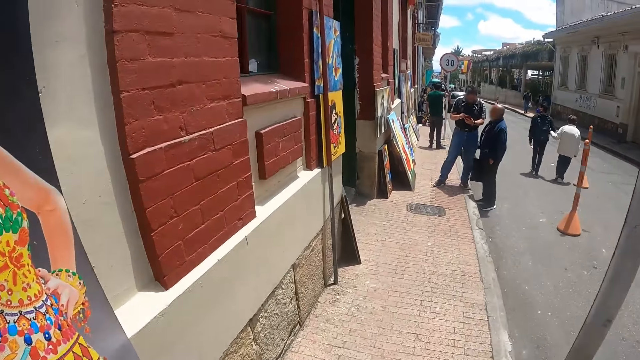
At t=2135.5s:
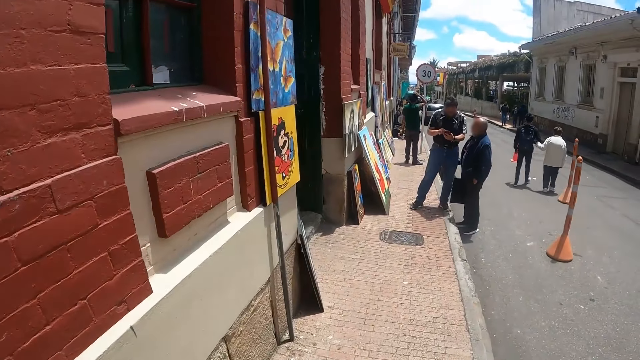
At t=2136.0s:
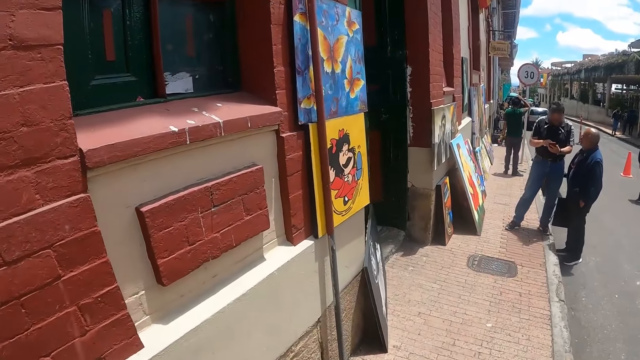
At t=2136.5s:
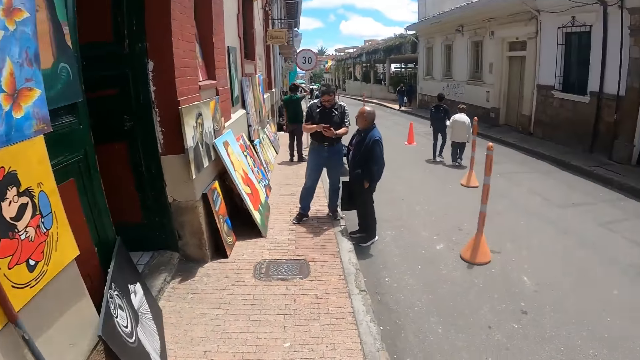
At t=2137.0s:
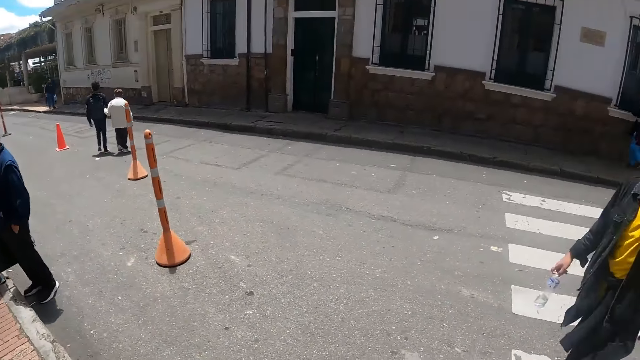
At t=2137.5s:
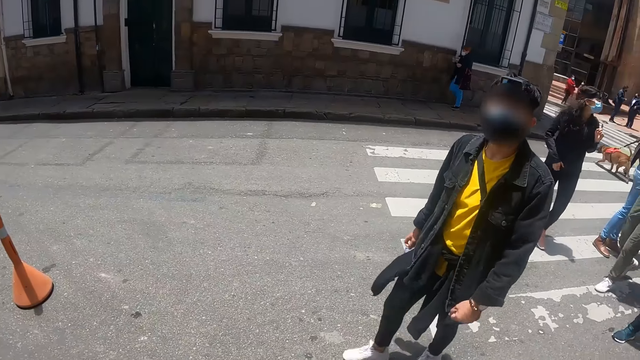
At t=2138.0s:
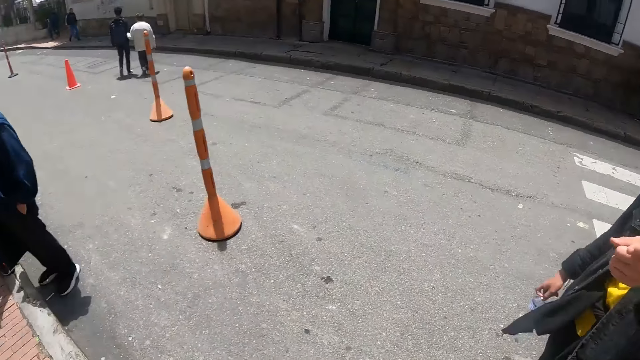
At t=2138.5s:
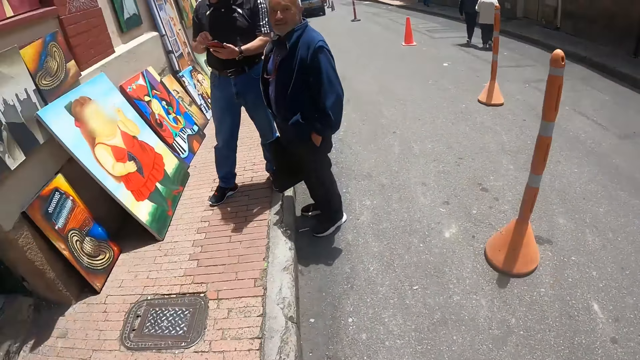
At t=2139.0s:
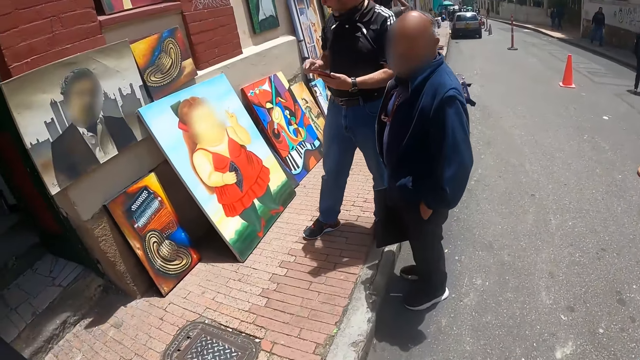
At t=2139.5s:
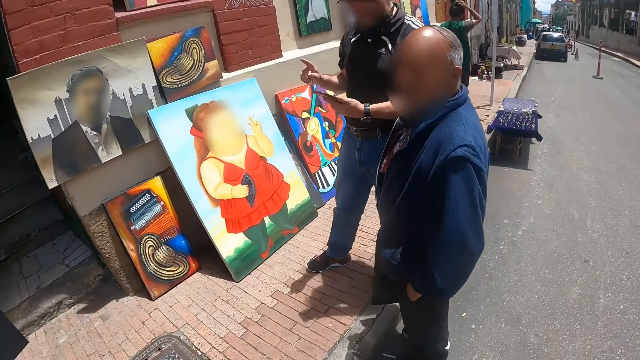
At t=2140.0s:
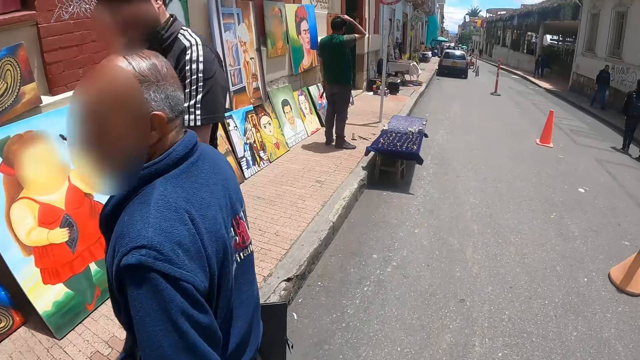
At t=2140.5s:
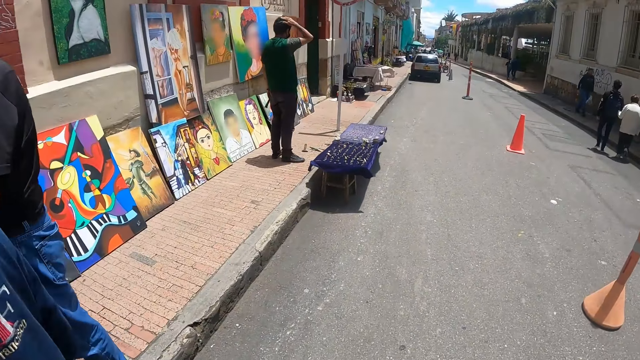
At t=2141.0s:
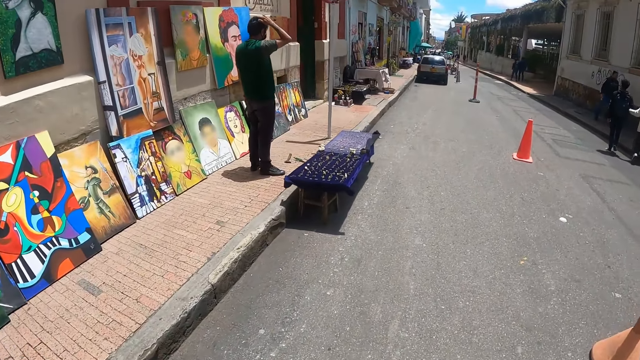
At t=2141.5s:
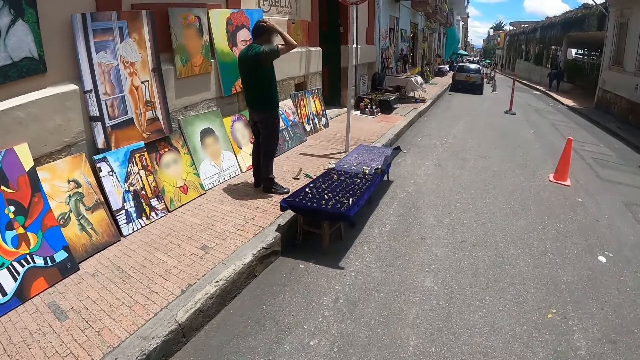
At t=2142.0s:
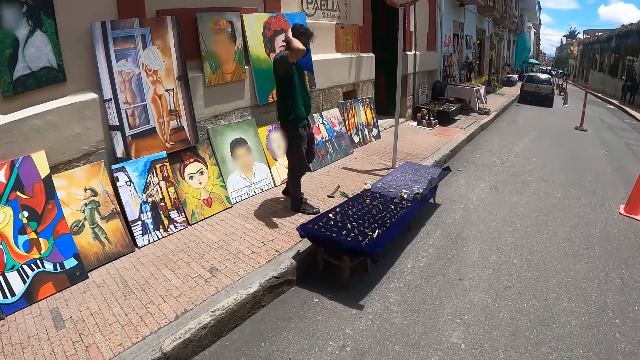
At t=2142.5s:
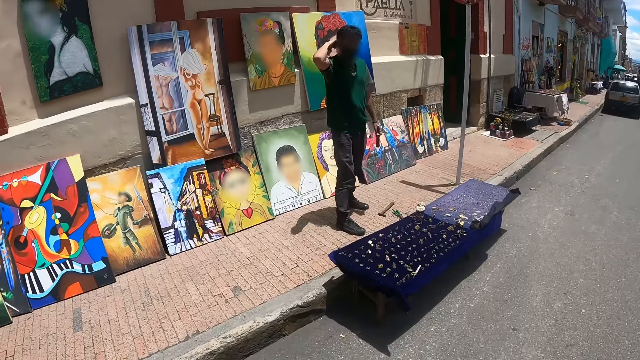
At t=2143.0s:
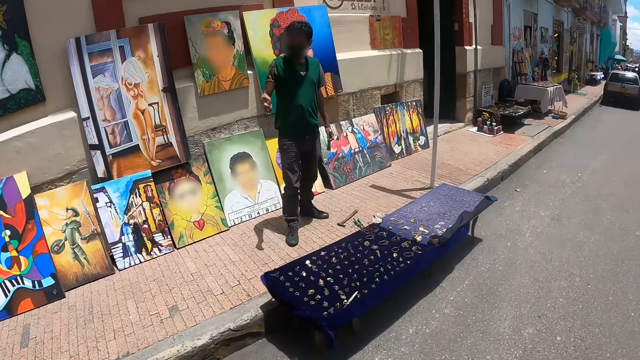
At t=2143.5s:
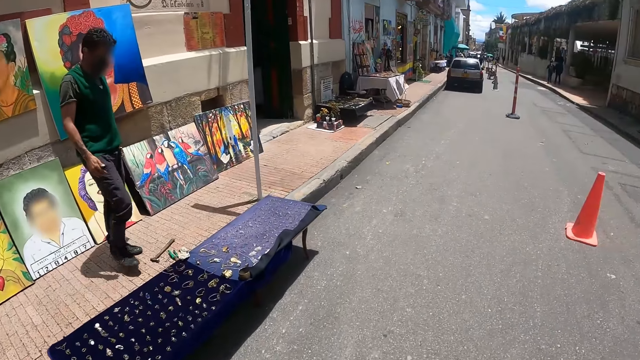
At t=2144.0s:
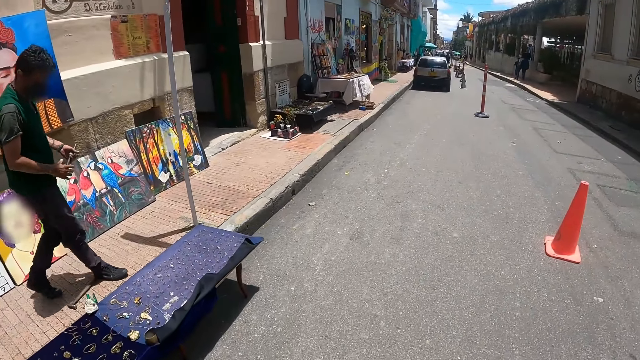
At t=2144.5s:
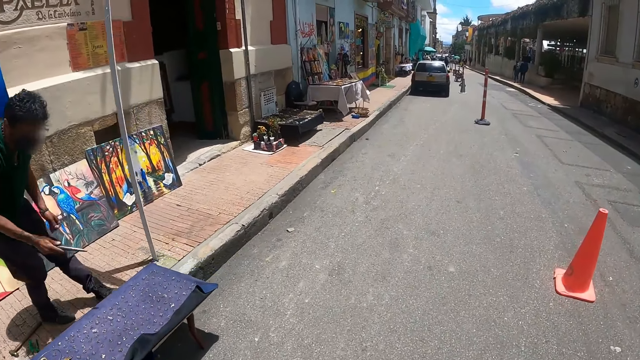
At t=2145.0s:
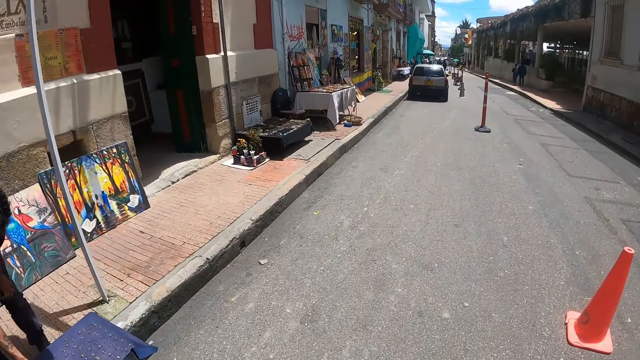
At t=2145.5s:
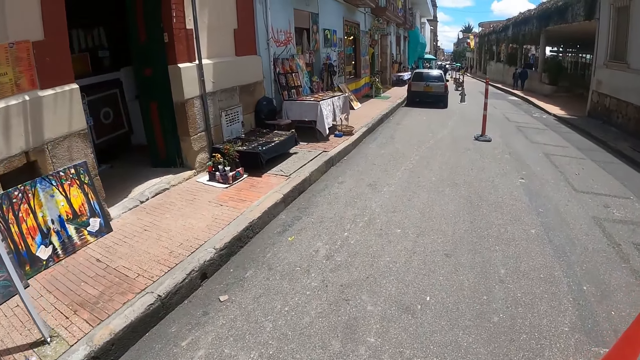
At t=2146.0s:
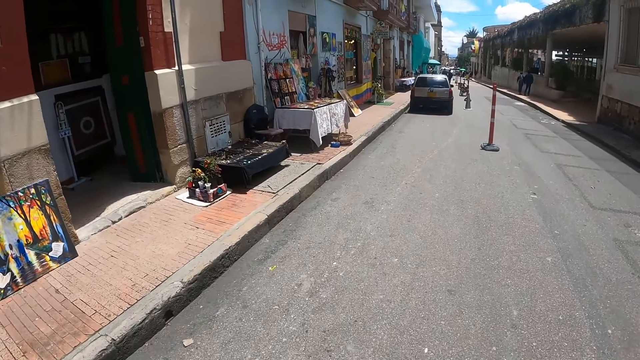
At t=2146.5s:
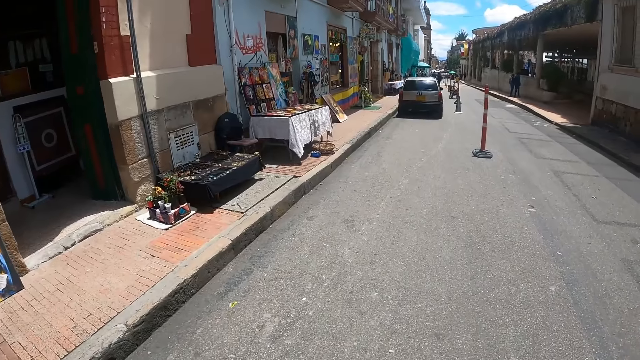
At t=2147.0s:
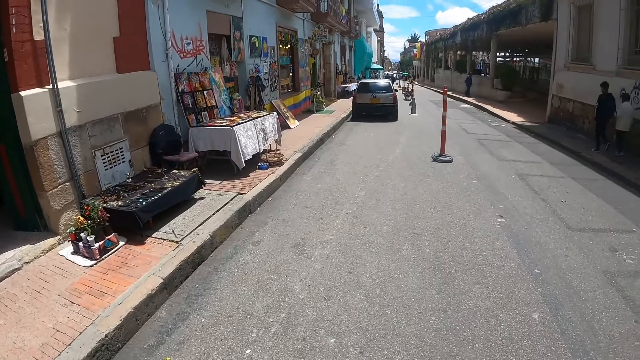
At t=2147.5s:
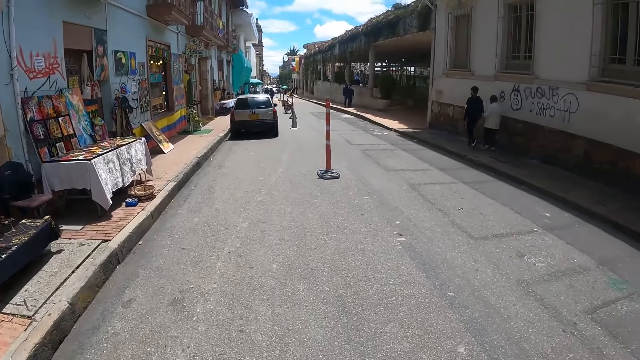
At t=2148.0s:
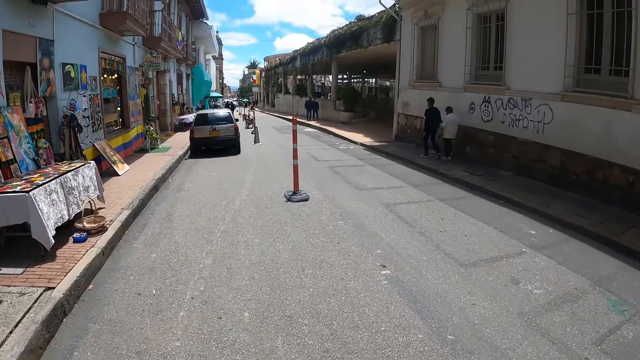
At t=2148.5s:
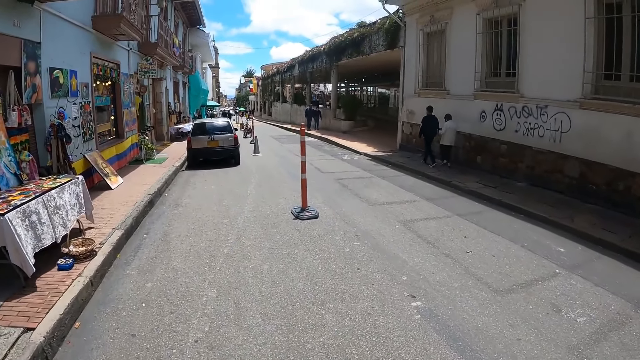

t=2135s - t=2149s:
The camera wearer turns. A person points with his hand. The camera wearer turns. The person interacts with the camera wearer. The camera wearer walks on the road. They look around. They walk around.

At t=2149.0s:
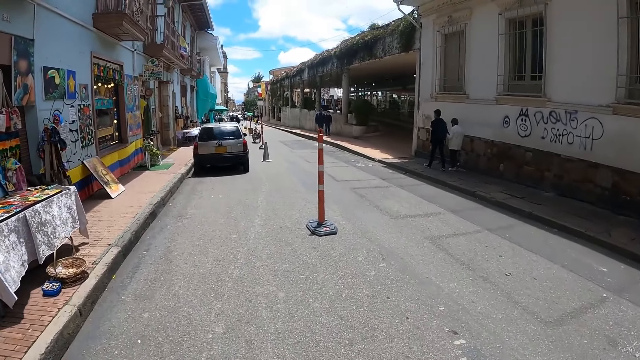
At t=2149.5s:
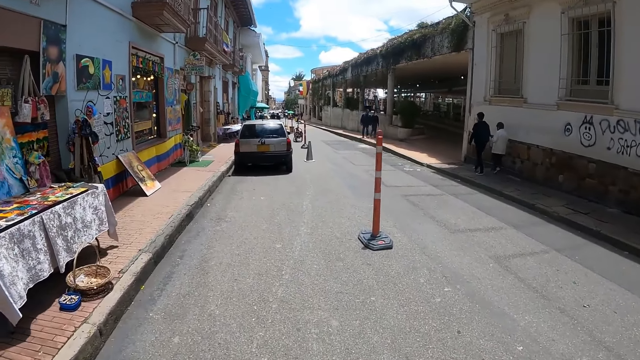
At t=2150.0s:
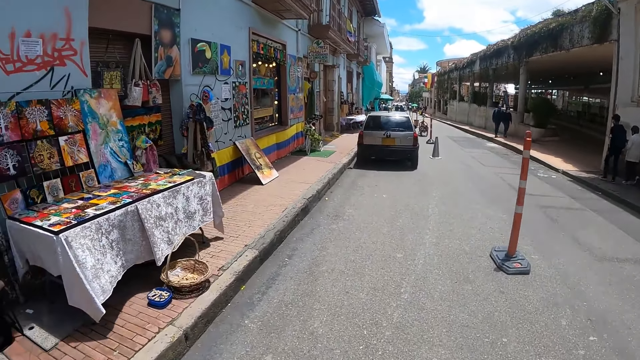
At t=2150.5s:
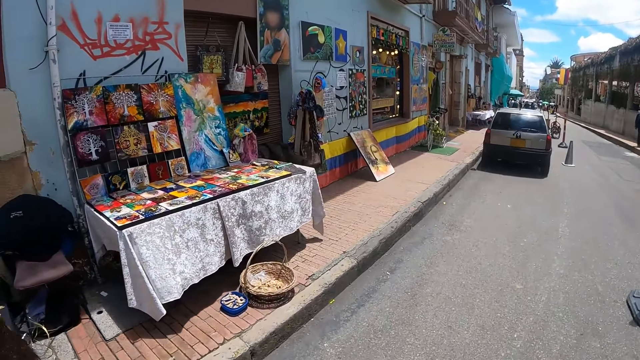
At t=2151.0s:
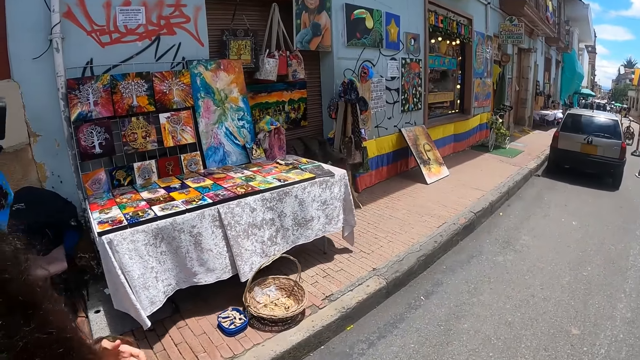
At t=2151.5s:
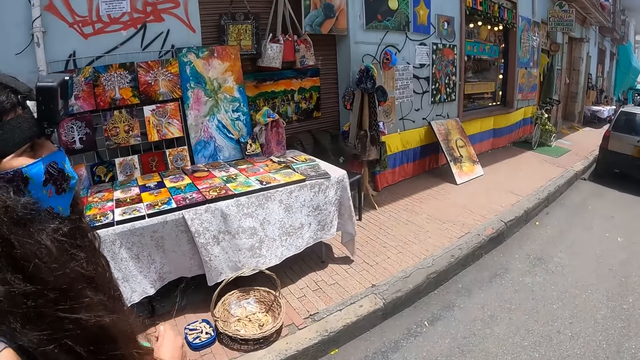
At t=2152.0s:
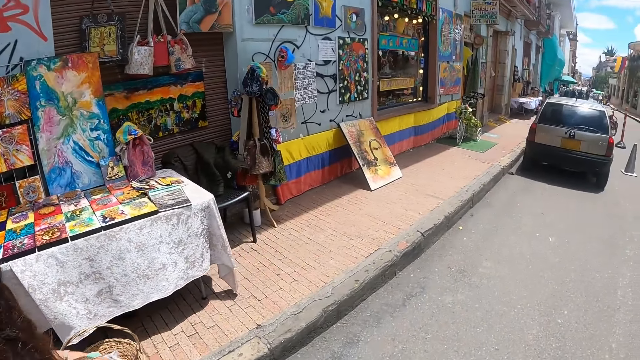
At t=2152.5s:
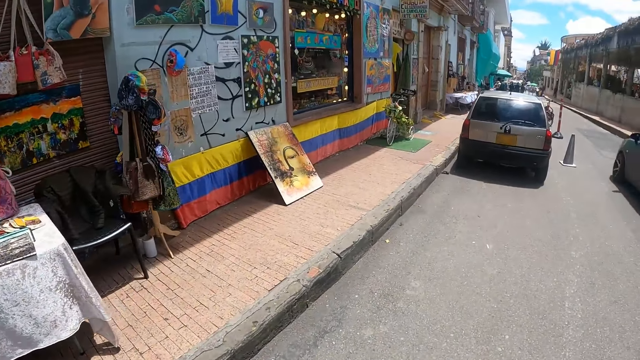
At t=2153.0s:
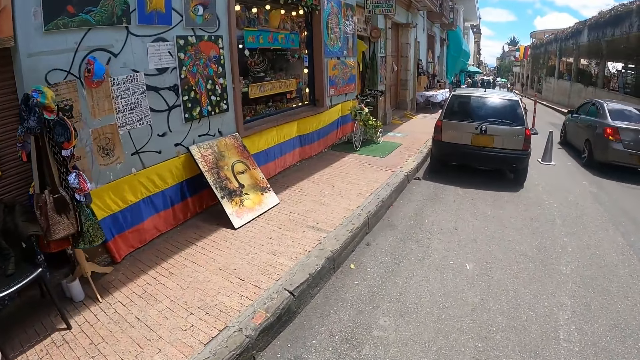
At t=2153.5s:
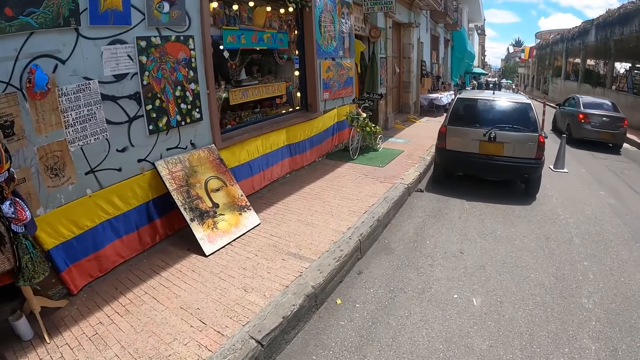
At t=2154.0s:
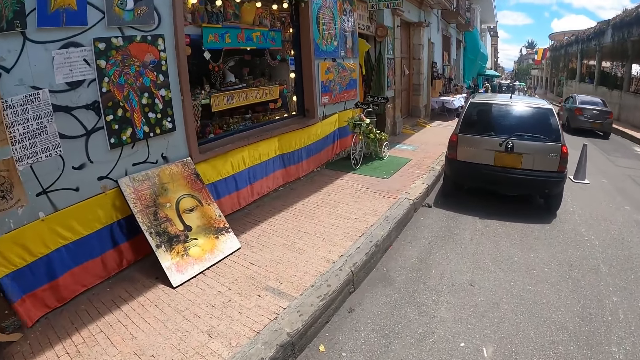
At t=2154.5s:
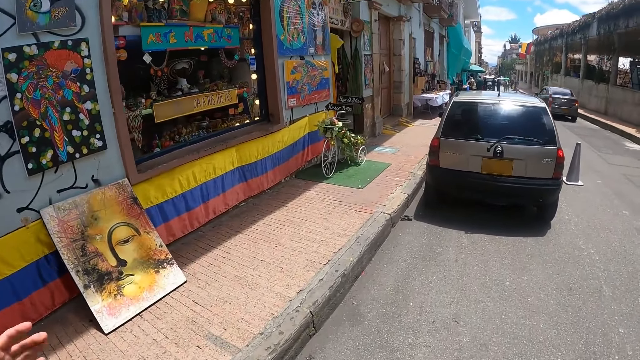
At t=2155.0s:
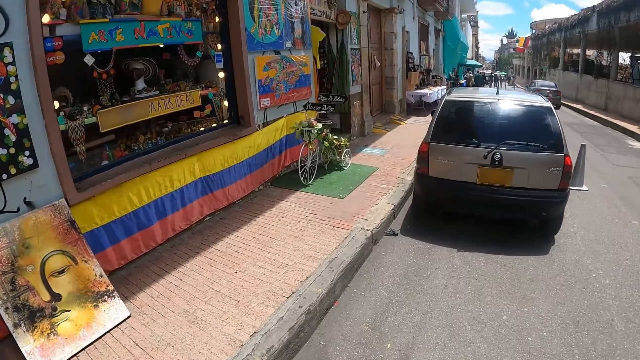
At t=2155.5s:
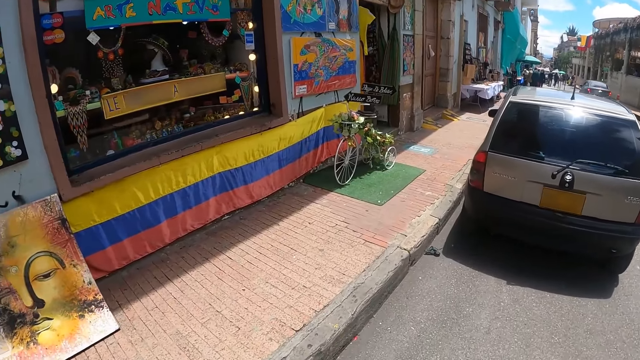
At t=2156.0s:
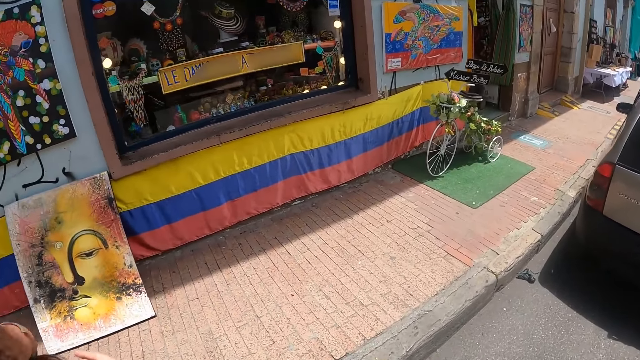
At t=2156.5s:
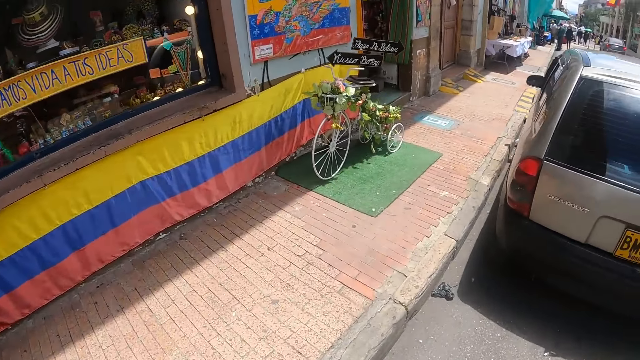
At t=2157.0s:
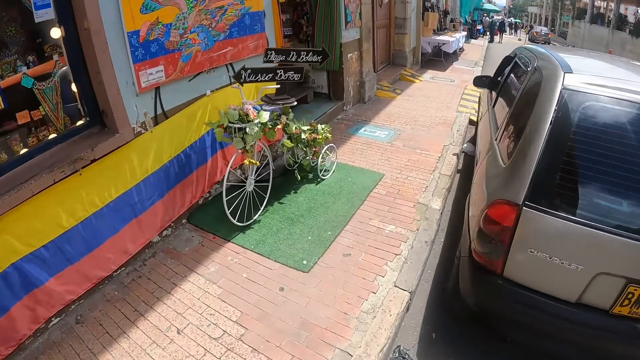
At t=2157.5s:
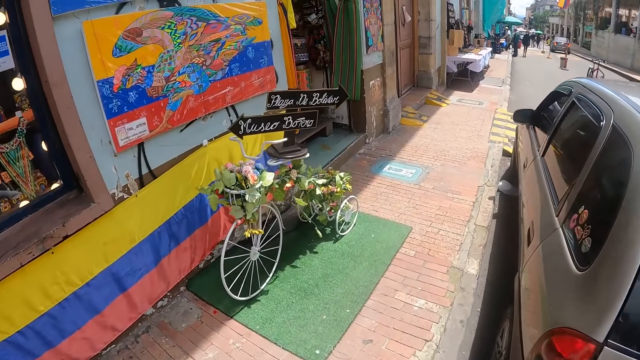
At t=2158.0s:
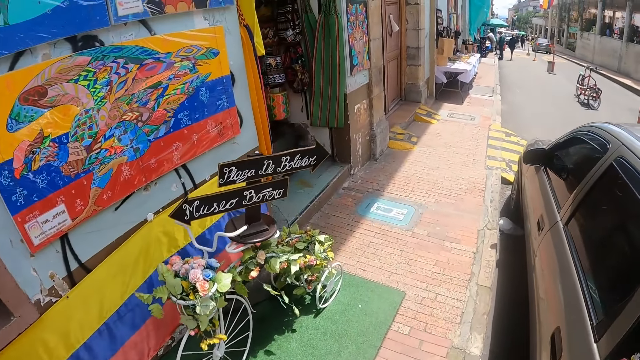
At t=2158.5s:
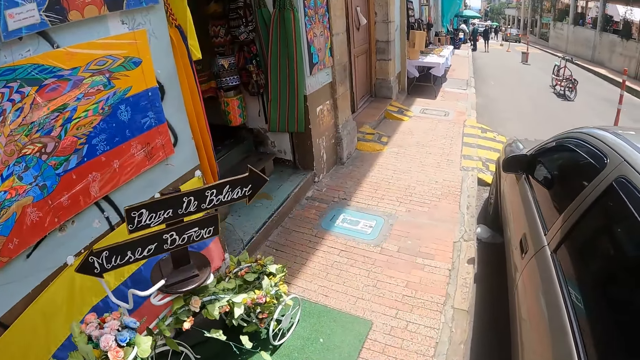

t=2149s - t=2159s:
The camera wearer looks around. A person moves her hands. The camera wearer walks along the road side.
